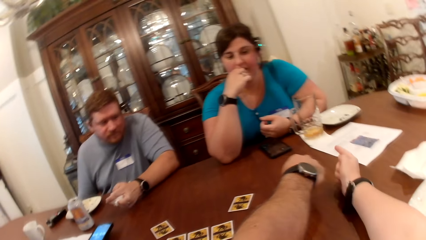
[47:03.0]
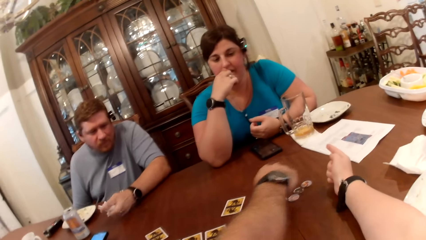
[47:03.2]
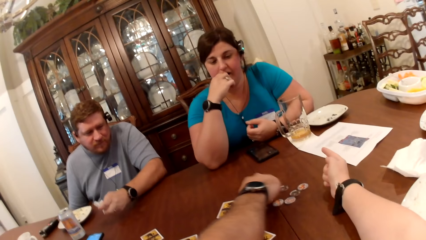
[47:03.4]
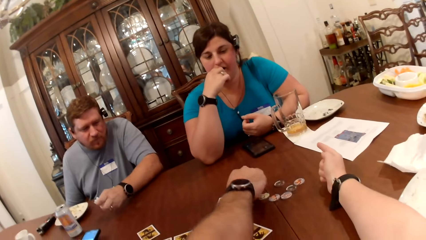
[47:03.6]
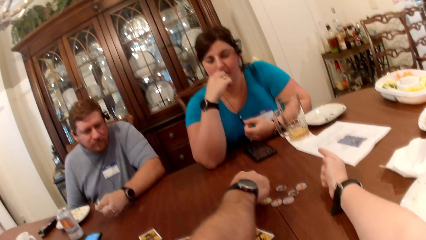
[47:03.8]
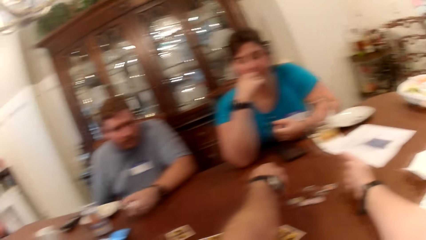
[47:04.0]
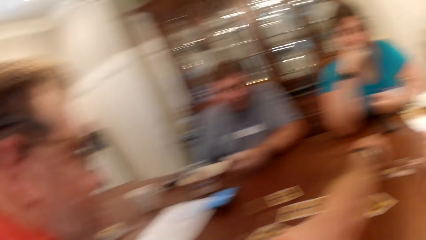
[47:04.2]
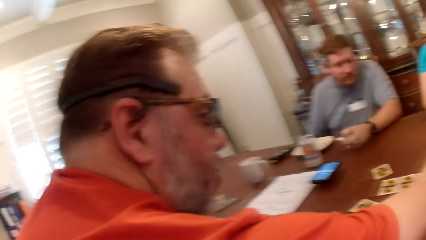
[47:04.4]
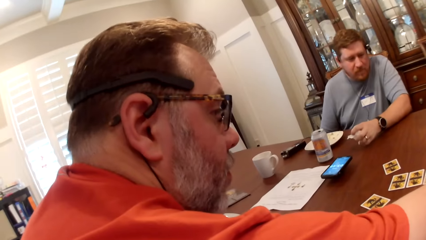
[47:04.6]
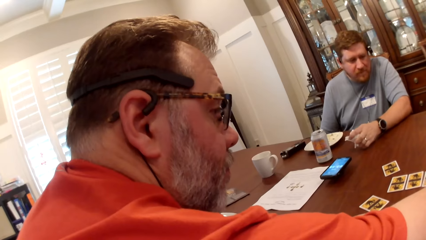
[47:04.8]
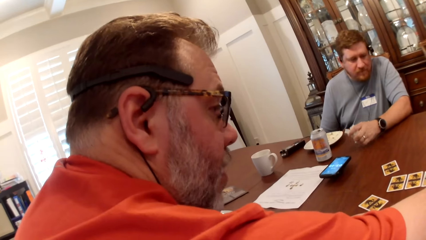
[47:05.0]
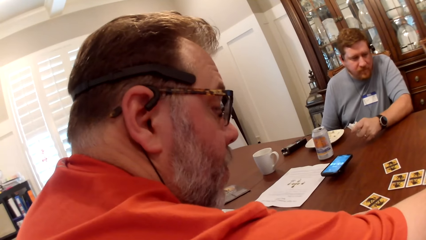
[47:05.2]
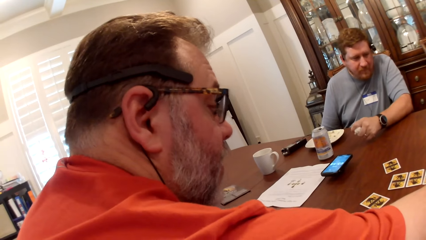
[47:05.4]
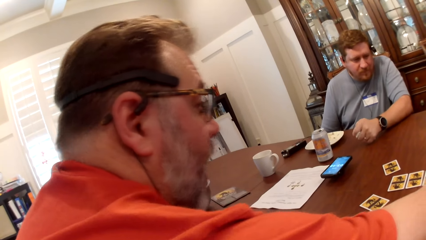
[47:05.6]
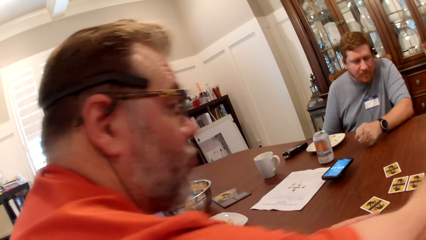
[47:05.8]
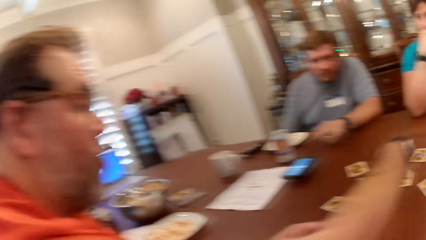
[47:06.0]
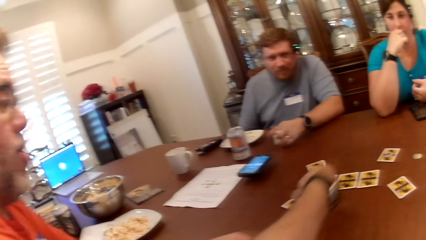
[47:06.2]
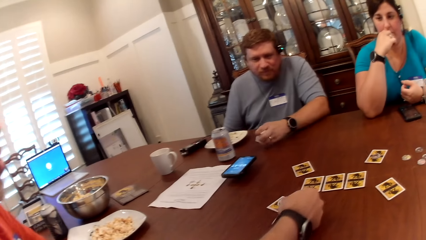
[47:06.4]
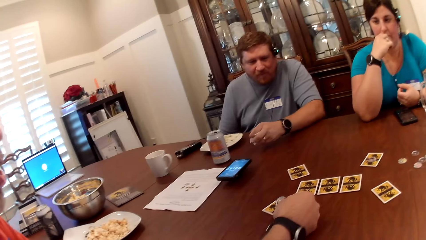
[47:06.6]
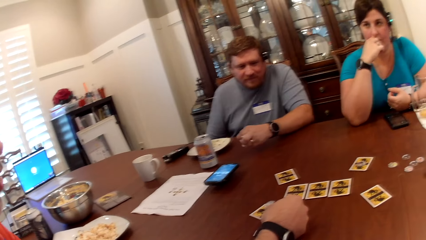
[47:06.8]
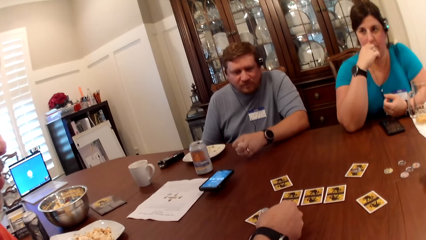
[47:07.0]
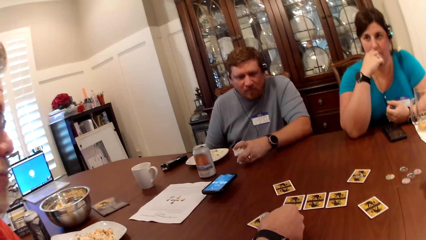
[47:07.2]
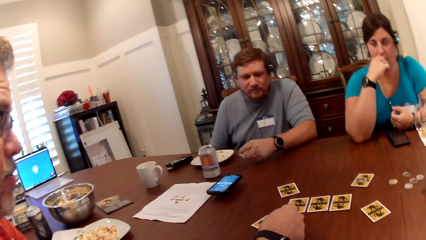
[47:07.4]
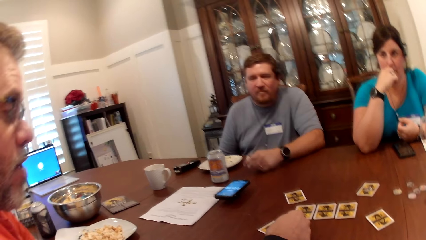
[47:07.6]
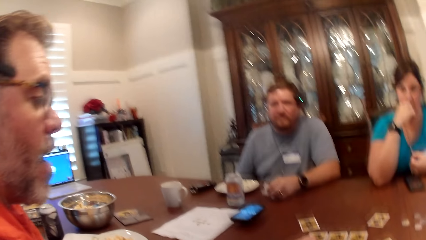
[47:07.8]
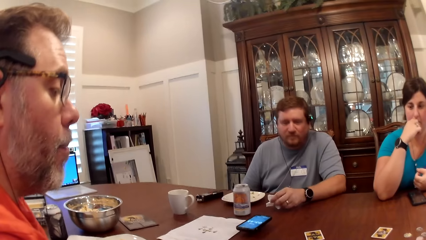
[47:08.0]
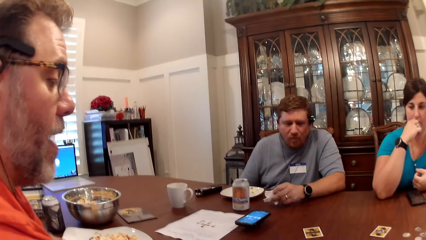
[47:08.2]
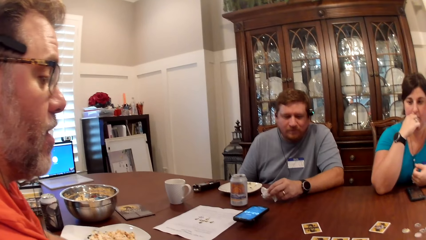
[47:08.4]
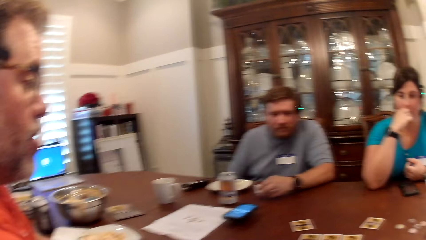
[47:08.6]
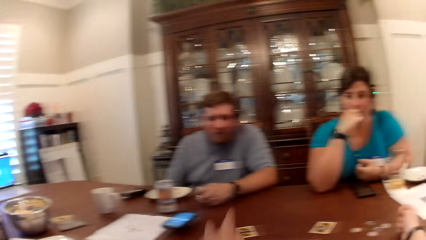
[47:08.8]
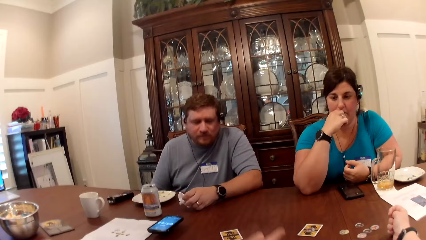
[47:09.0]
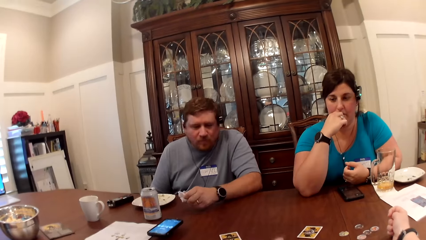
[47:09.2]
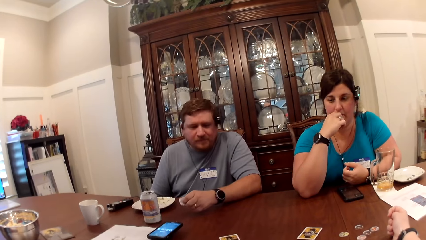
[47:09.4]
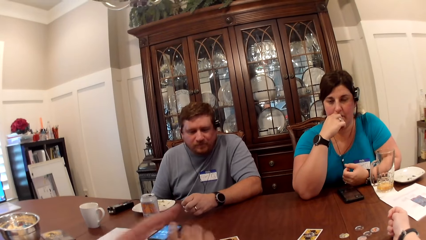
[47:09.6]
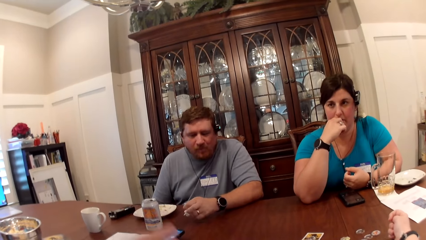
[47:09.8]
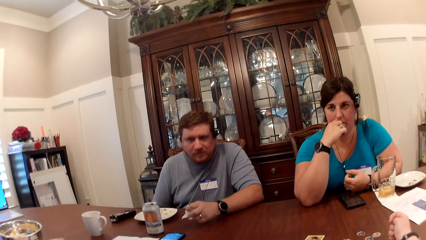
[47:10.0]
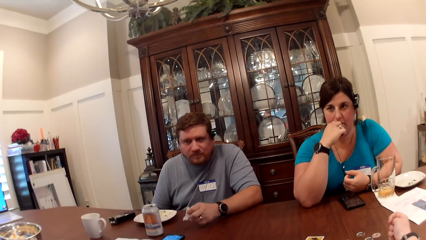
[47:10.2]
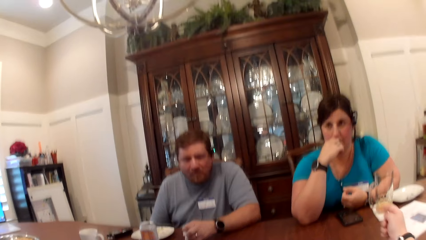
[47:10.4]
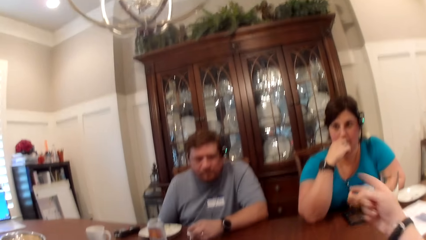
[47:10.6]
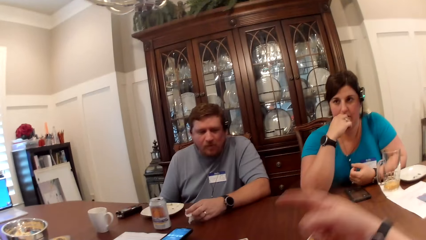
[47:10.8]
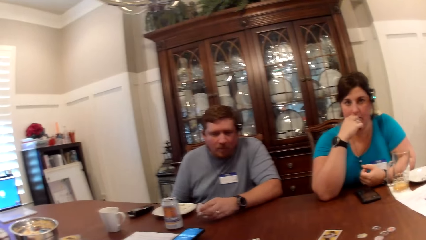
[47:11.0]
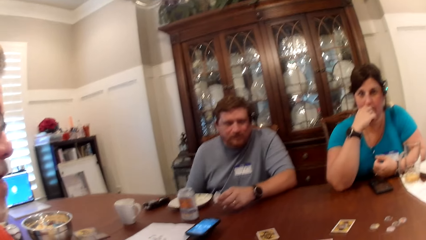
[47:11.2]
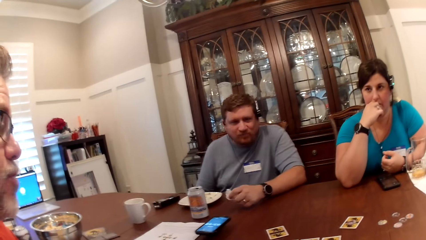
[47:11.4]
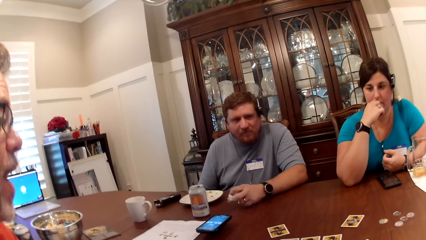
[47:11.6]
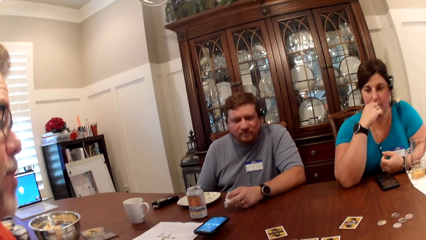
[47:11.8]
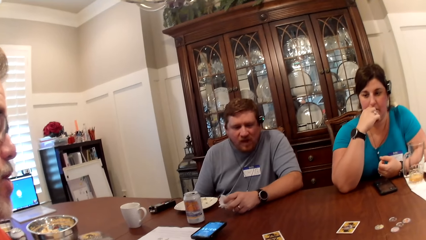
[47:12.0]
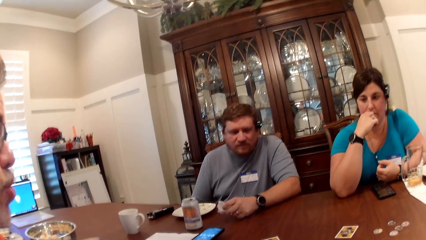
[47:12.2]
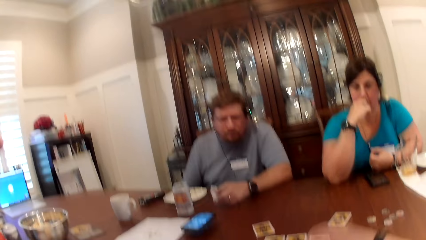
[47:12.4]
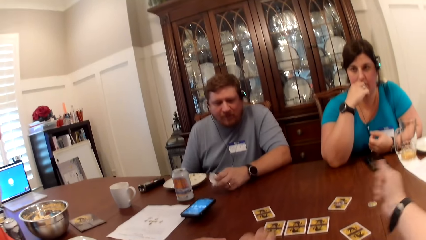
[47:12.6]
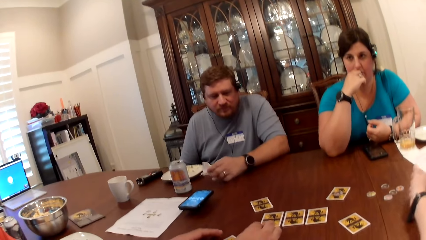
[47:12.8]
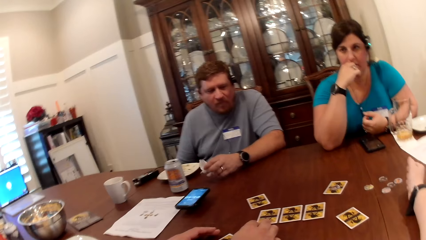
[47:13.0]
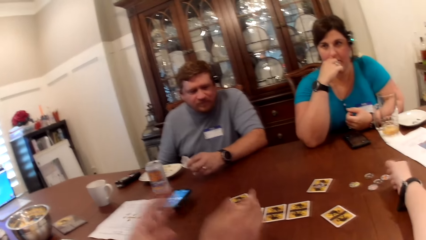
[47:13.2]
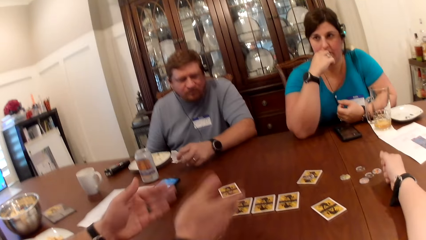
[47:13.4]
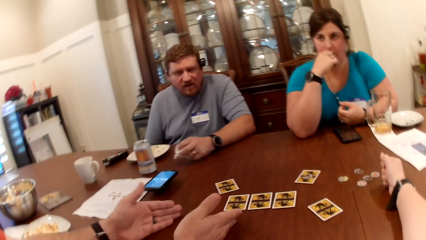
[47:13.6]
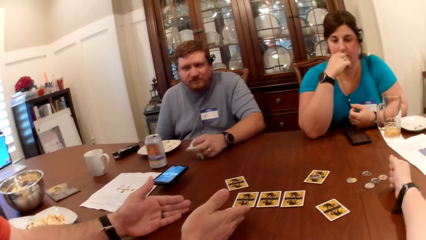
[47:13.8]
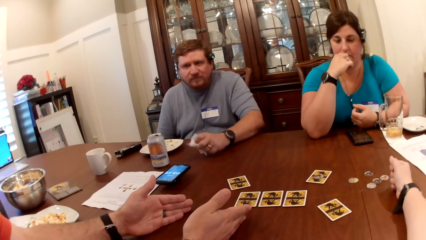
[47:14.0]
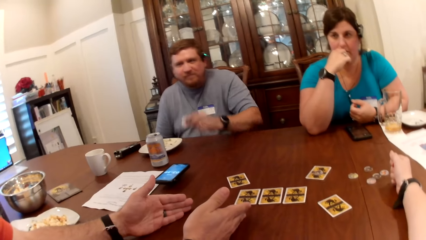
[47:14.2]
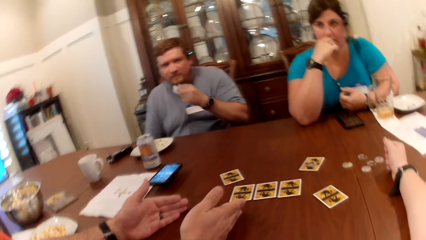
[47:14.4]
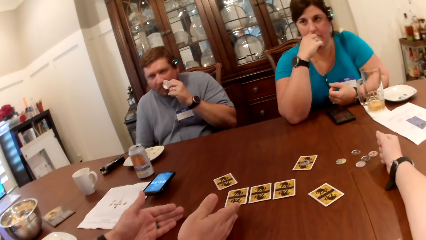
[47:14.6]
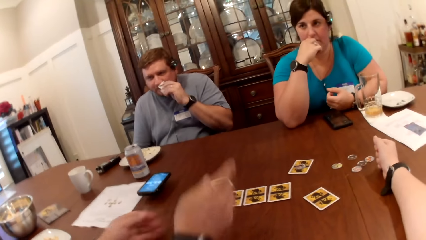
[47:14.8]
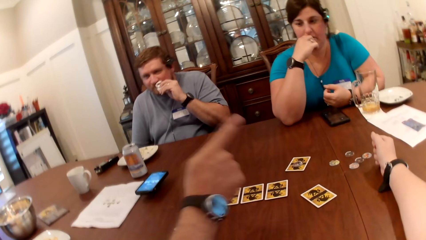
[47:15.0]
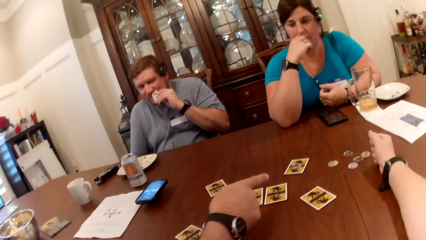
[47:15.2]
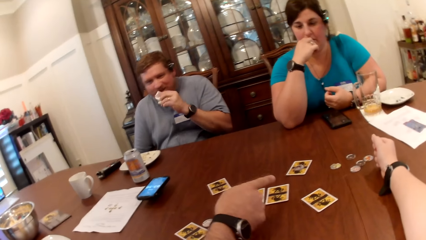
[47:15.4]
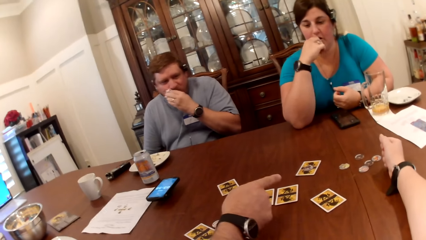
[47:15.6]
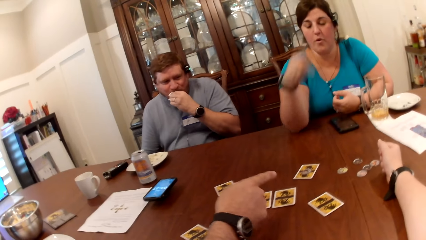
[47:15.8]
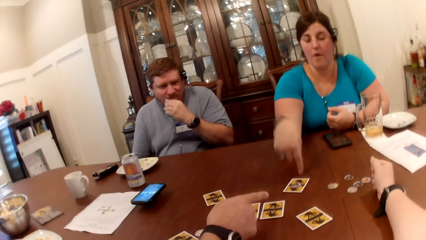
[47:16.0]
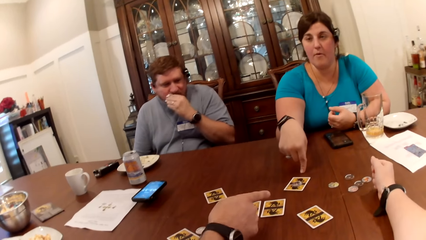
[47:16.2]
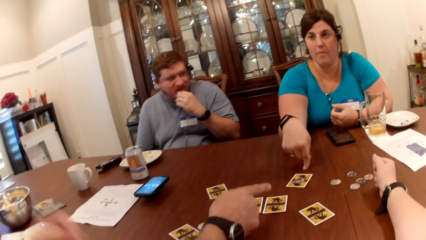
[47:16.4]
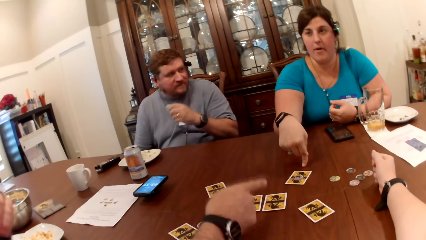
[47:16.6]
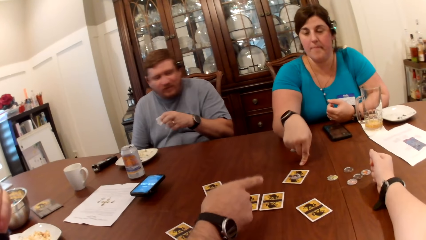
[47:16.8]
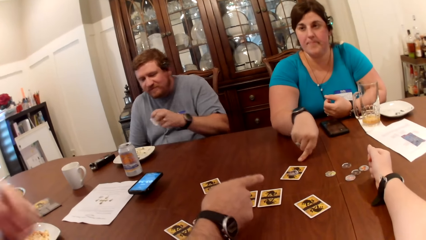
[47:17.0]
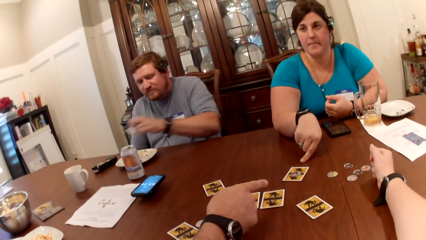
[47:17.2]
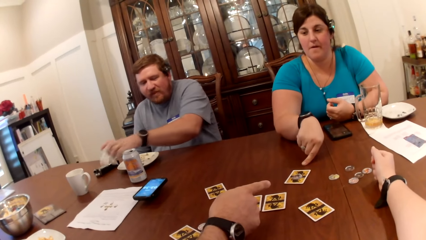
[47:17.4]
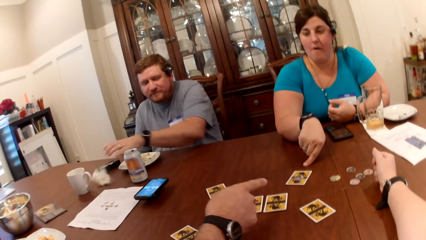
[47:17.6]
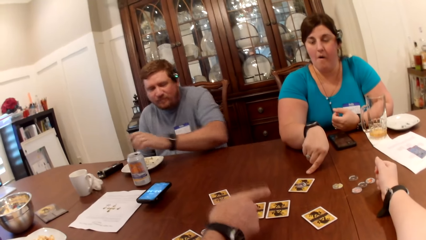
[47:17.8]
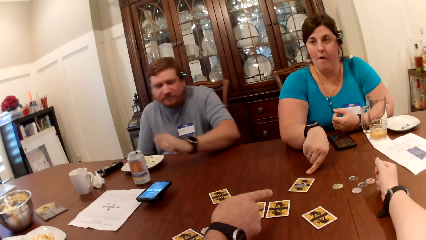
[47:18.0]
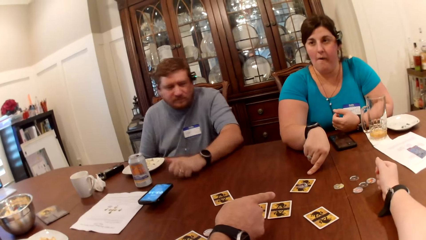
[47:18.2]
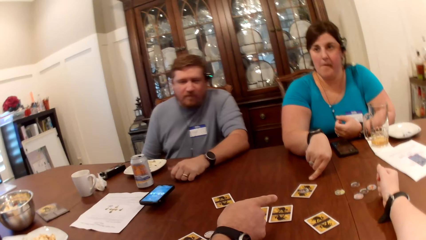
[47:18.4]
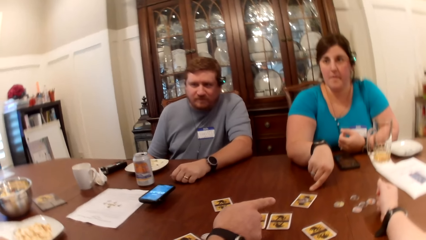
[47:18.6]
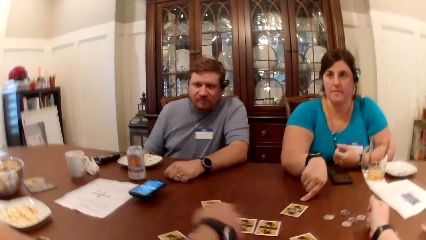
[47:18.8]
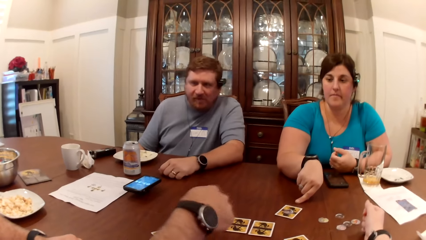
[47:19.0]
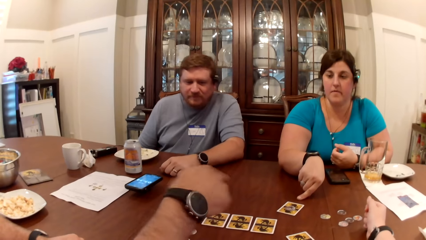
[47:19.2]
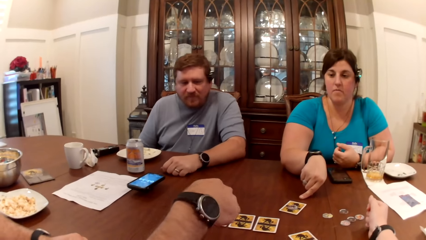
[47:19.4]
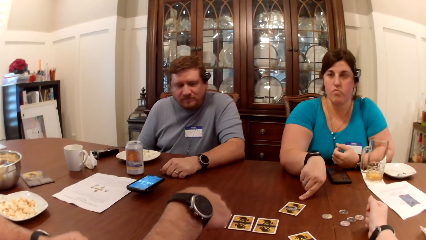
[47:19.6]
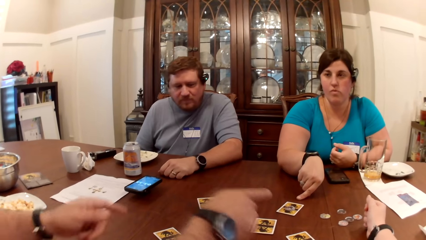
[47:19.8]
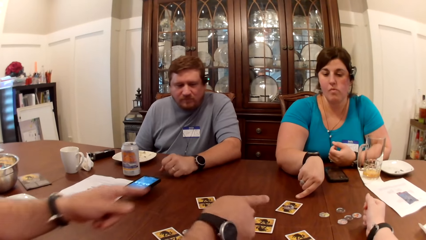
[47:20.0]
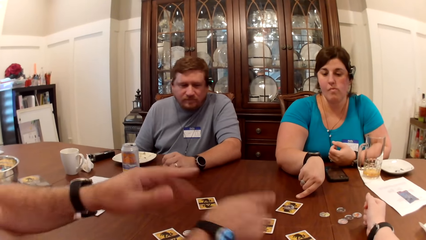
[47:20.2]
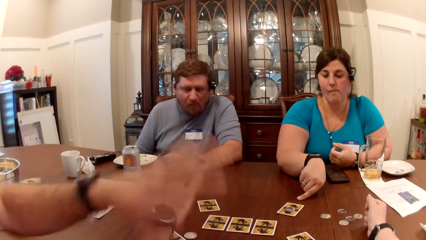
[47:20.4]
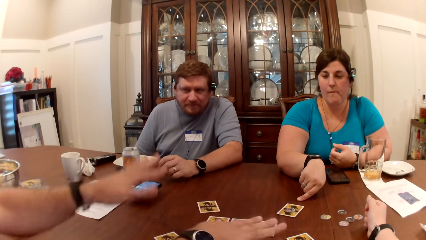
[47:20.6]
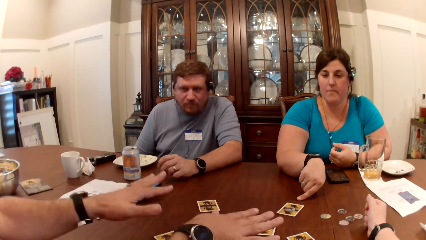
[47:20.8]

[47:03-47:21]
A man picks the token from the table with his right hand. Another man cleans his mouth with the tissue paper in his left hand. A woman points to the card on the table with her right hand. The other man throws the tissue paper on the table with his left hand.
